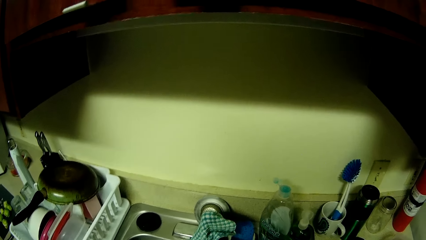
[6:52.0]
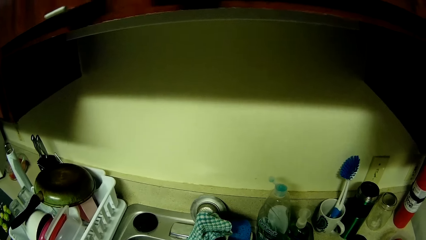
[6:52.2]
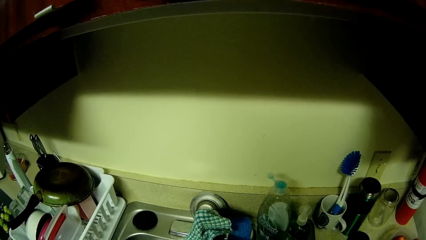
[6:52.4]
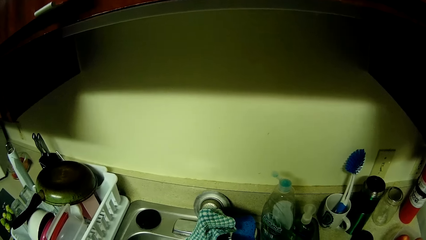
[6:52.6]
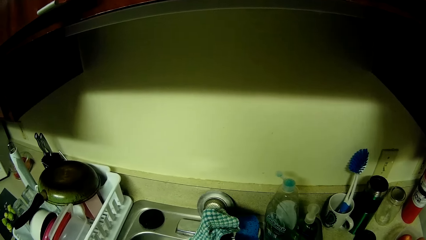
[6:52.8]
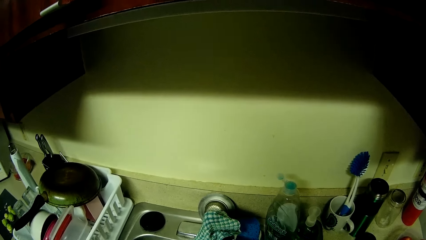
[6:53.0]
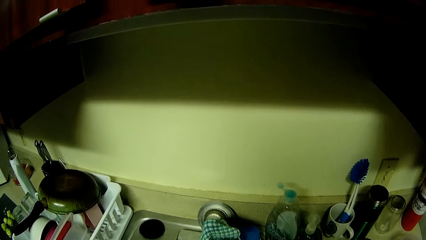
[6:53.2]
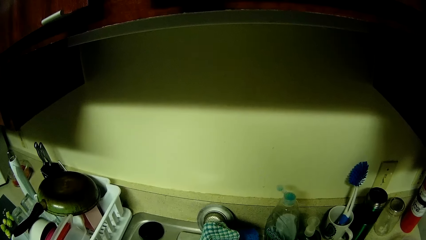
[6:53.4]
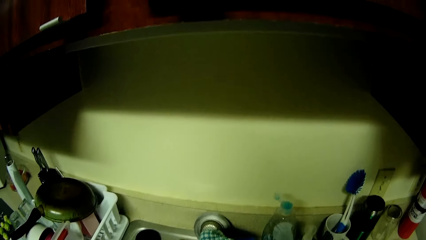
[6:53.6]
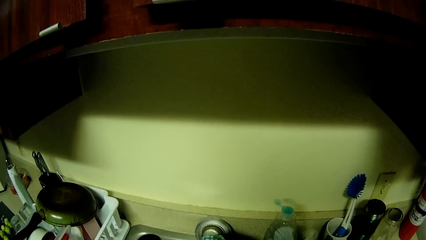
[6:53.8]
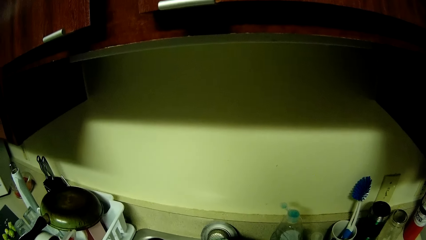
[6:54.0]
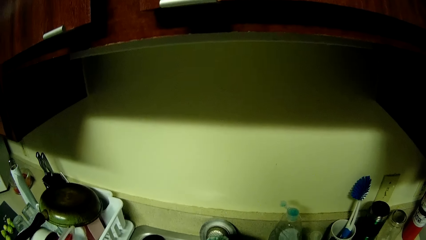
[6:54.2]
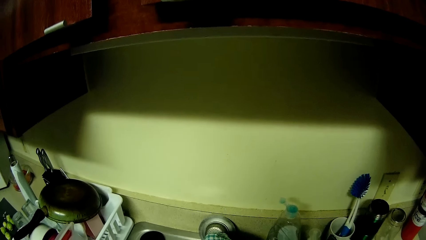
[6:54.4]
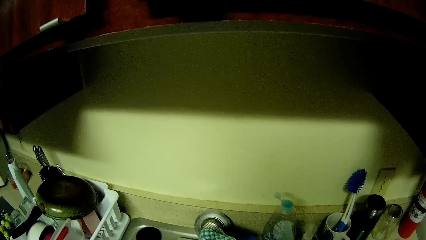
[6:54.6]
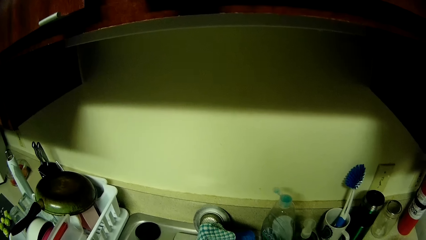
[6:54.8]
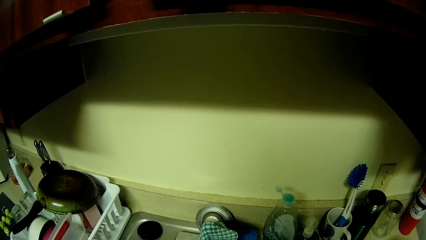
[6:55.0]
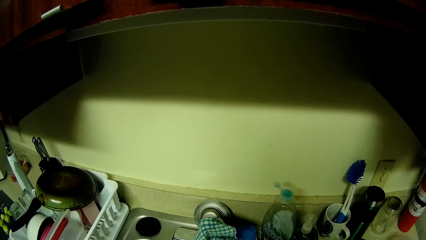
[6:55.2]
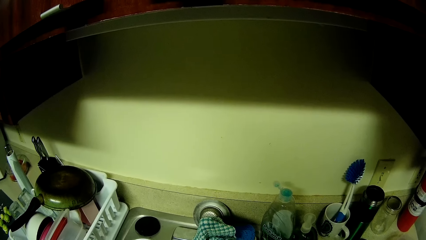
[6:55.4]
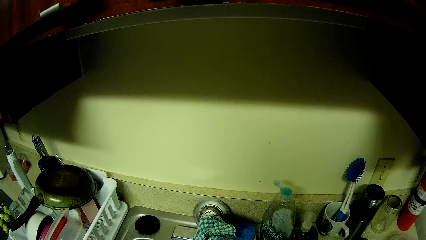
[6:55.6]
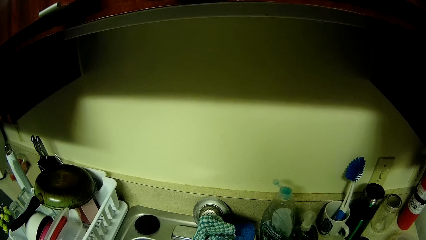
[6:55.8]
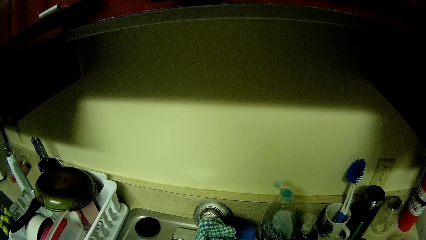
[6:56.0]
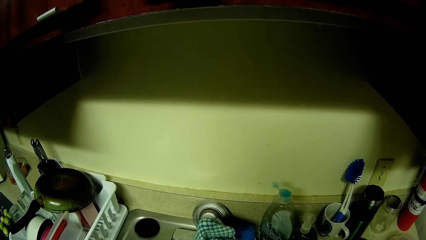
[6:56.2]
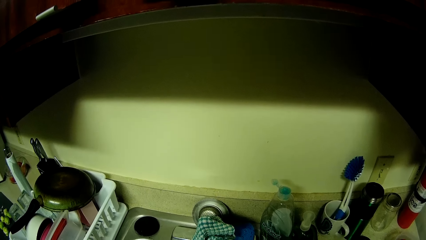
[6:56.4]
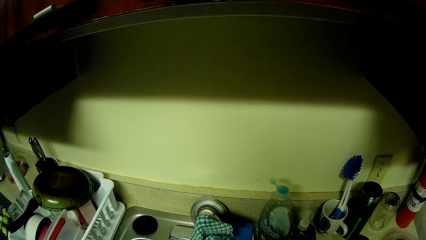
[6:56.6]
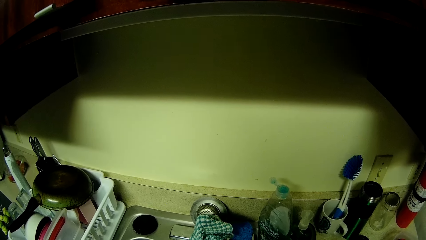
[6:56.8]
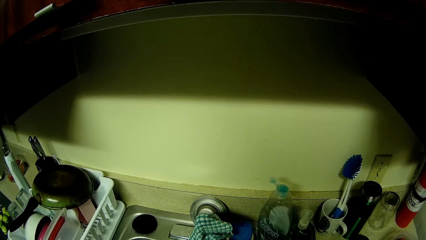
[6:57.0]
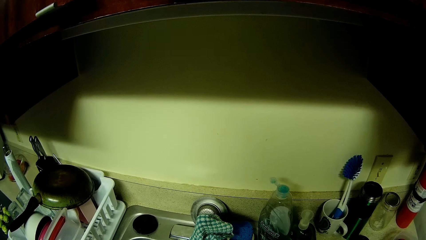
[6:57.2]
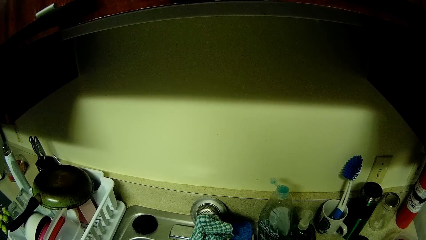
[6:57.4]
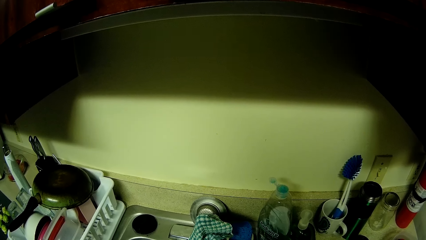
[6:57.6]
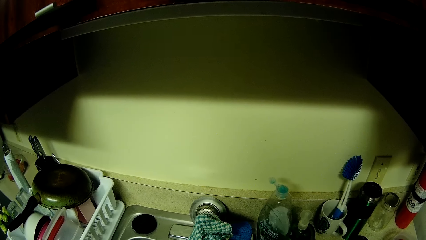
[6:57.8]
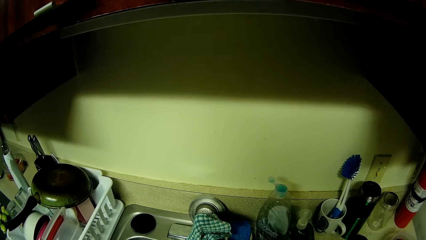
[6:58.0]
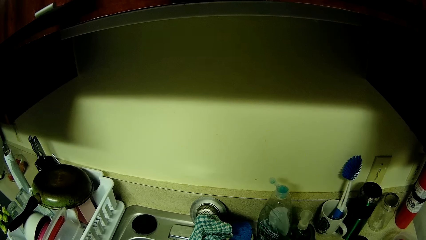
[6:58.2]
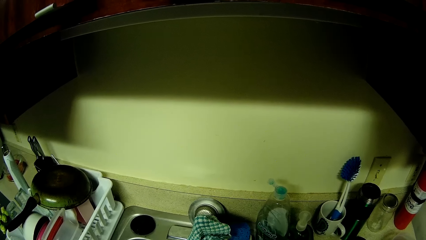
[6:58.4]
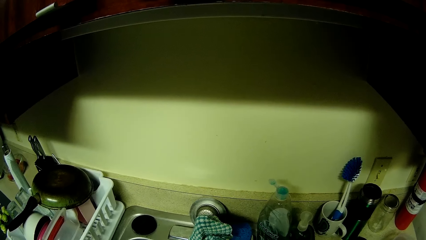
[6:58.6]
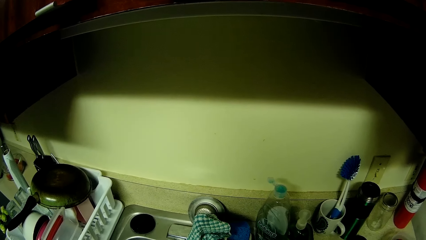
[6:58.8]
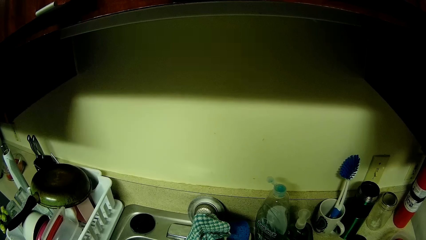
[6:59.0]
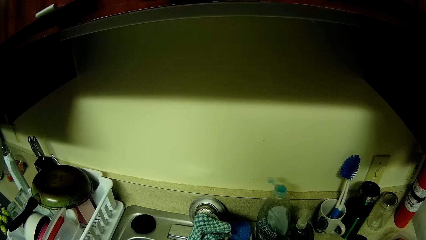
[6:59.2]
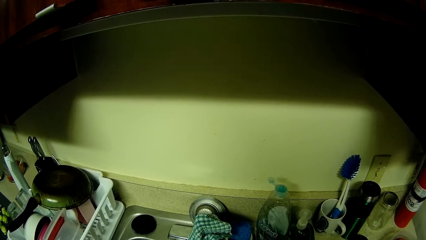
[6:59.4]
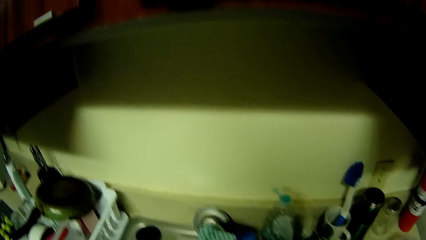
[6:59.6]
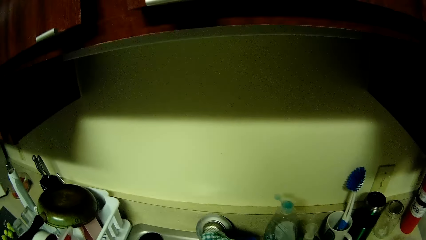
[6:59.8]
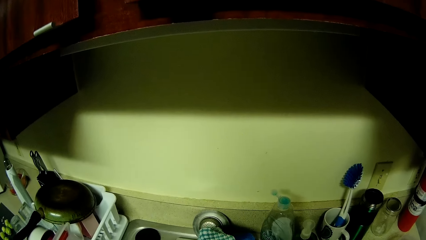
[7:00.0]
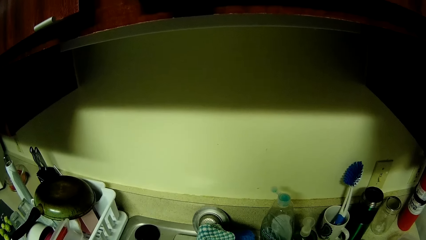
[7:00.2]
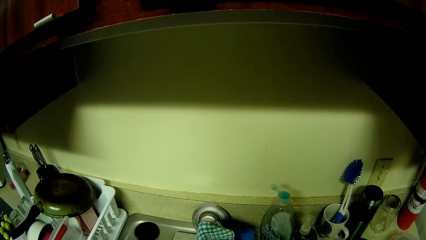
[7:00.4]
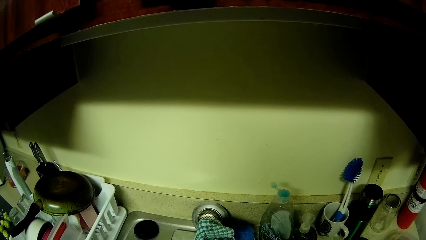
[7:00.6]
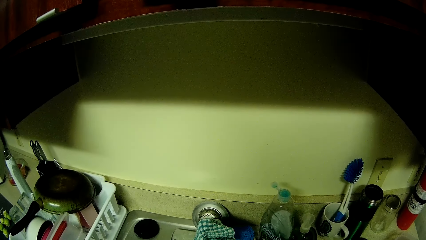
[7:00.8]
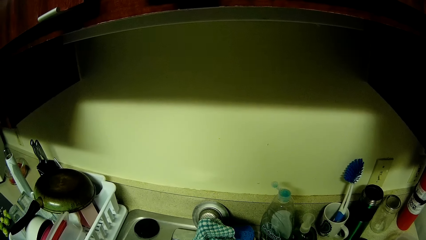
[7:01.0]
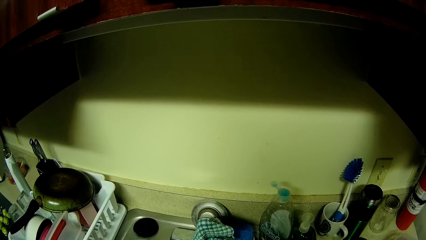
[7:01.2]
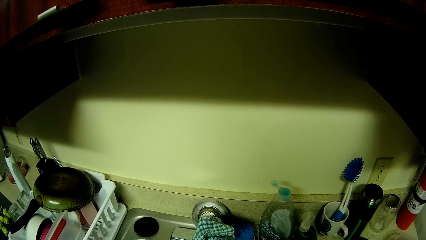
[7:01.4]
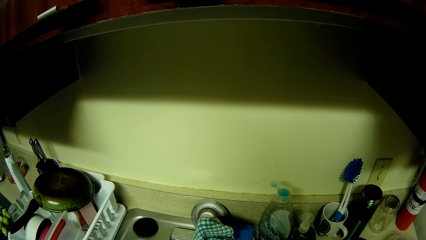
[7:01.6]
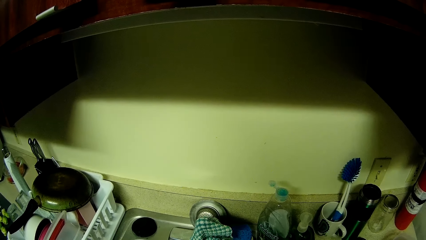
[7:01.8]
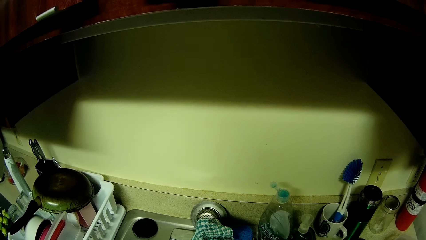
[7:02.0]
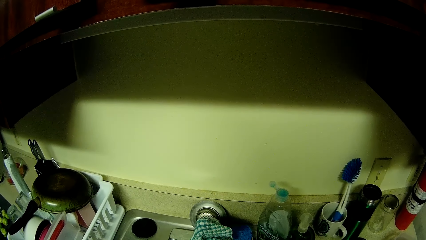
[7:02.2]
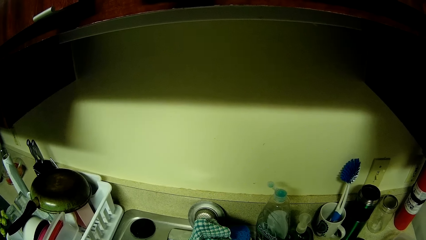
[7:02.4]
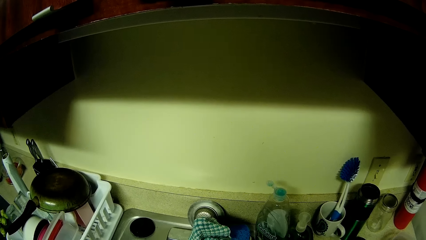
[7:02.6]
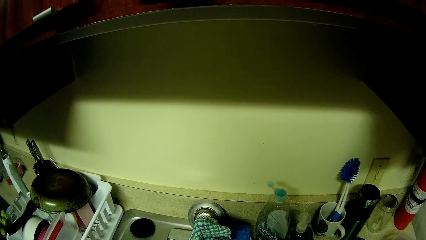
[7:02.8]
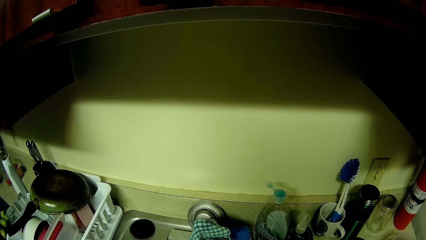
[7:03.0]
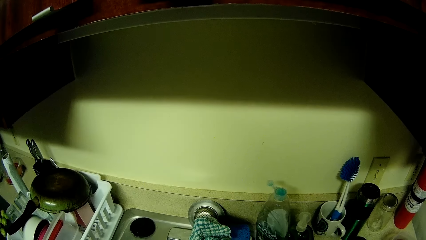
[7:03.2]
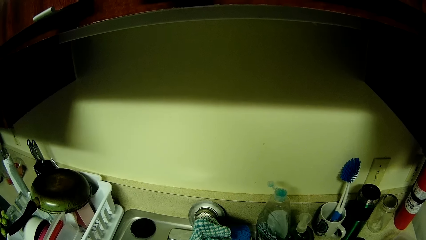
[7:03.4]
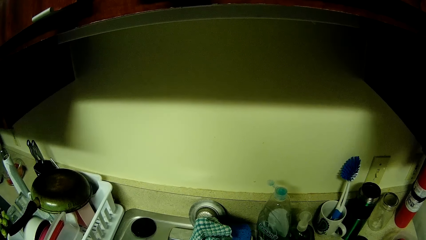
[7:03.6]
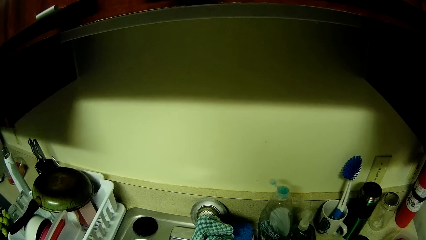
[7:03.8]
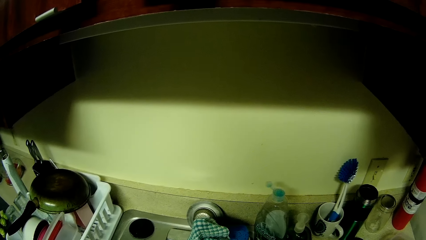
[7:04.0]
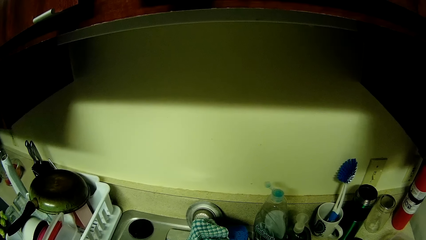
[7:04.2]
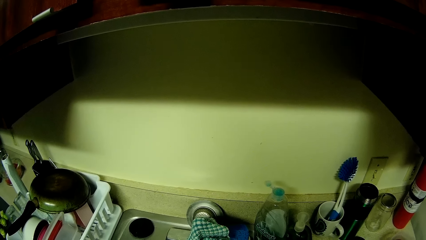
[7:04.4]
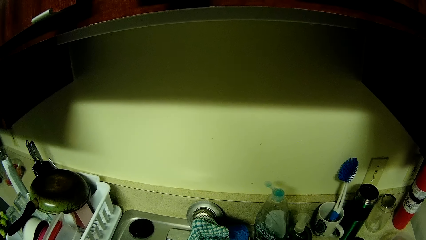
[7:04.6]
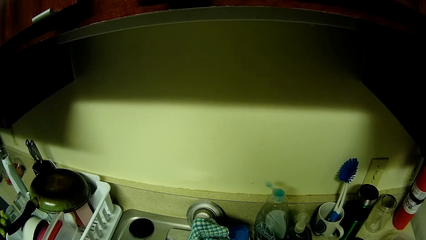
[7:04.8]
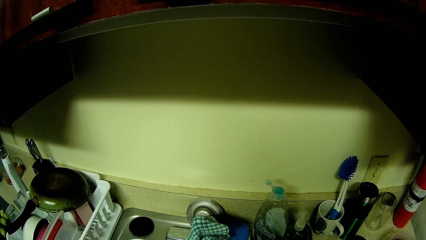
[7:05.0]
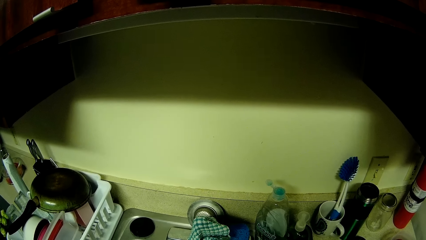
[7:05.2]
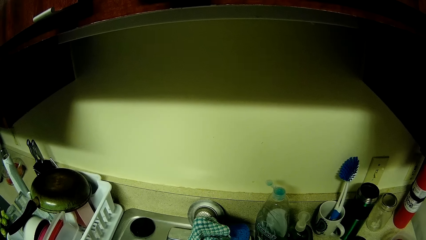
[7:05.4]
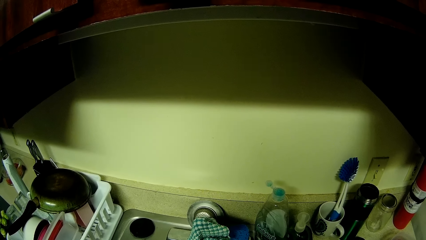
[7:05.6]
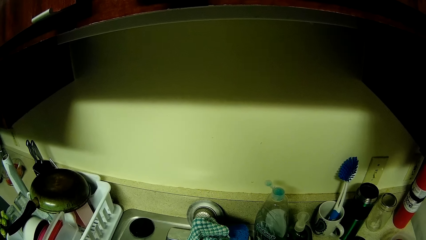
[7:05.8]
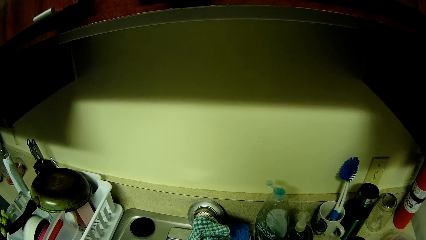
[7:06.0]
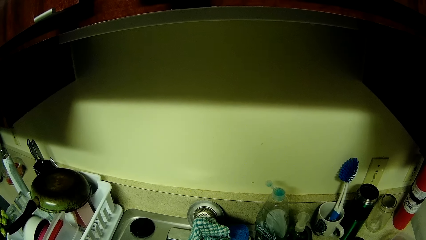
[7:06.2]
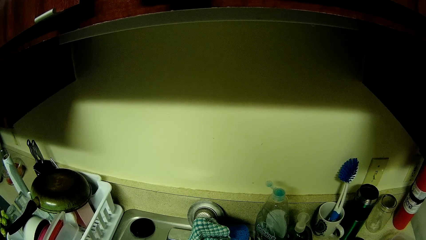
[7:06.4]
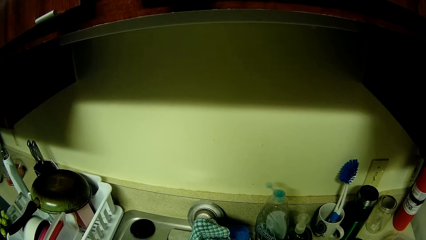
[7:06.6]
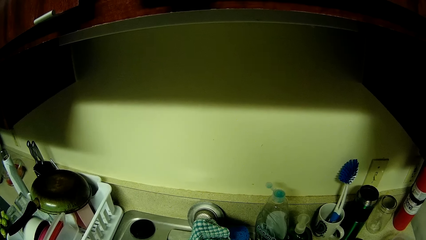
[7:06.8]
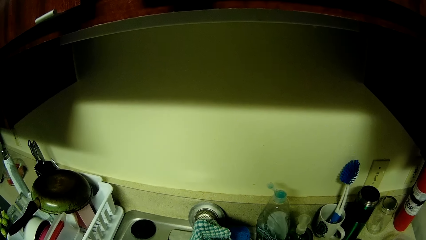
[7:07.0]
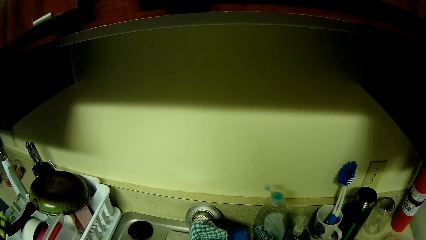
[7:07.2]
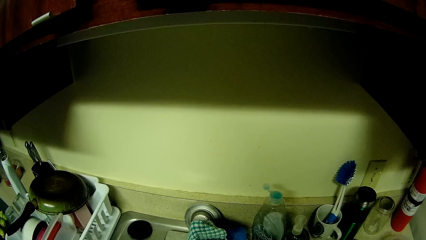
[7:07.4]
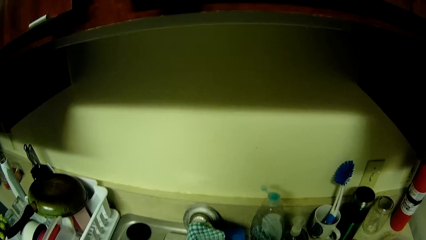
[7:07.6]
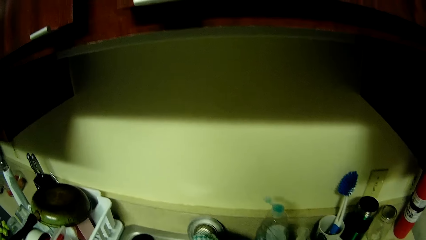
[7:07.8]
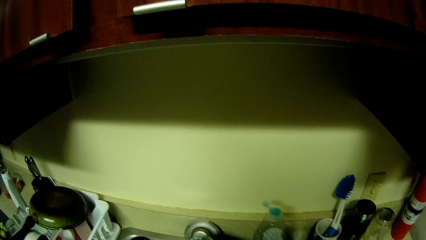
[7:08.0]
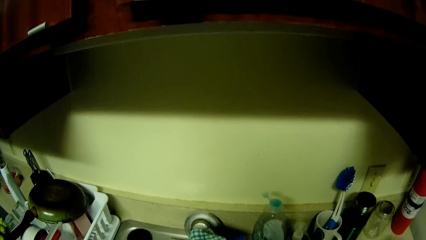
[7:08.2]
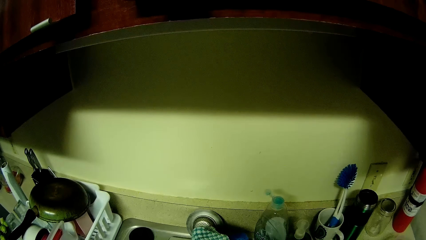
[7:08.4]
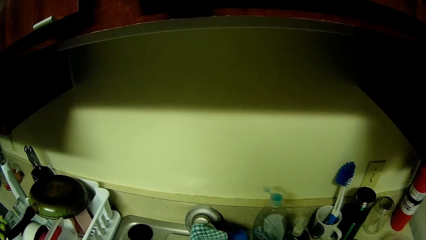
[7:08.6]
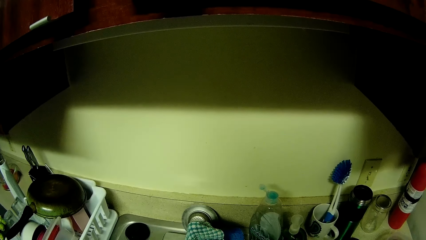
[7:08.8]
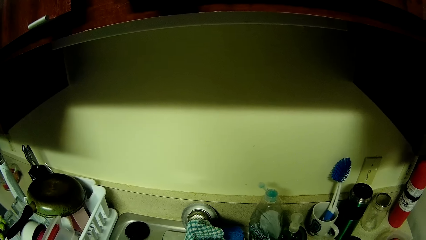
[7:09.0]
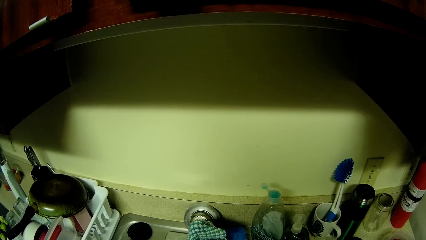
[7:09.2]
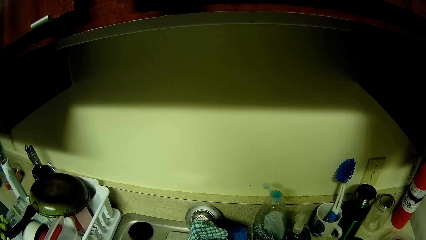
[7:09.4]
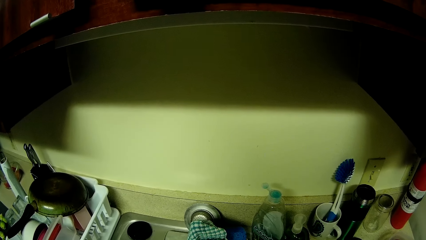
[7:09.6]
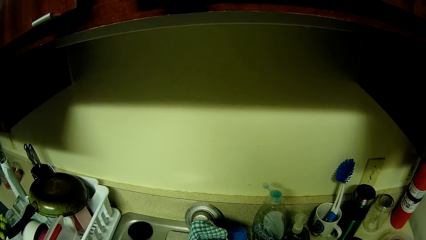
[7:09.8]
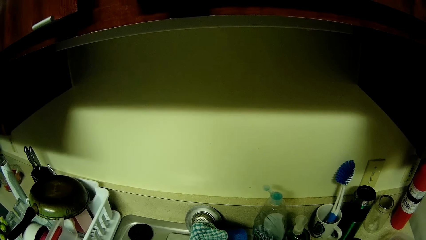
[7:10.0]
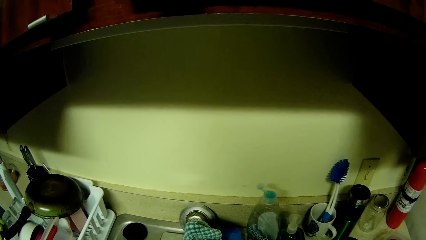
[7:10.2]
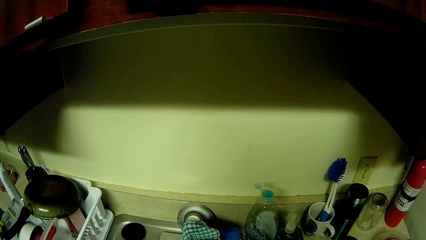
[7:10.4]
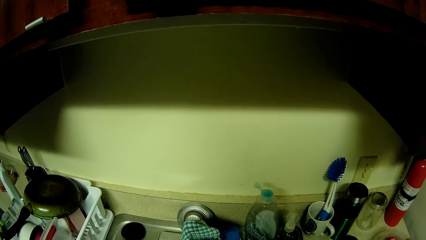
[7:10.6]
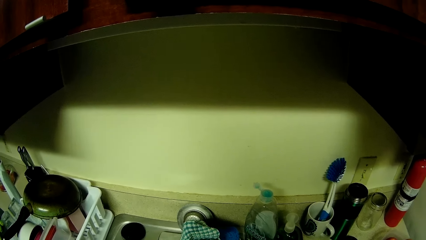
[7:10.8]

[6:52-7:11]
The camera wearer looks at the utensils.
